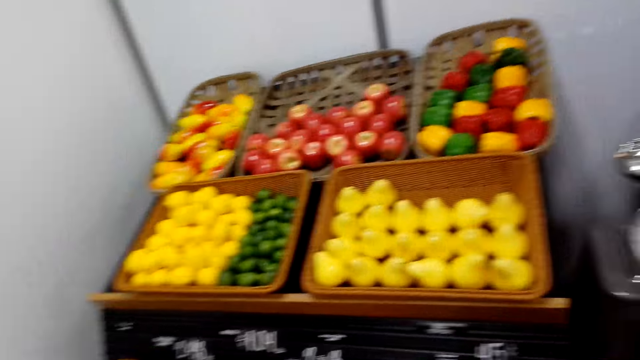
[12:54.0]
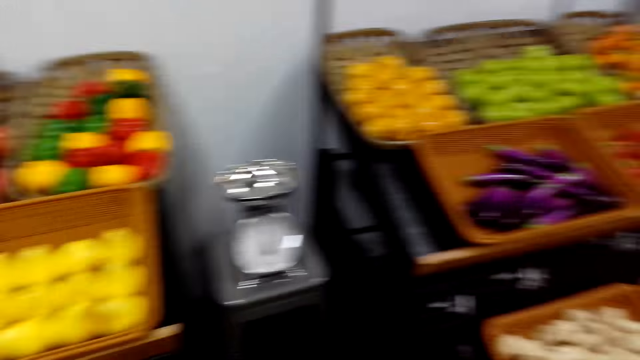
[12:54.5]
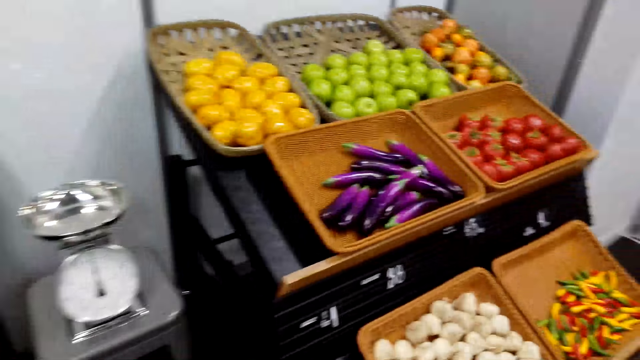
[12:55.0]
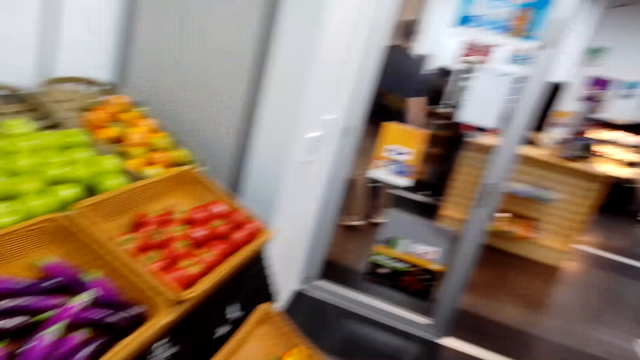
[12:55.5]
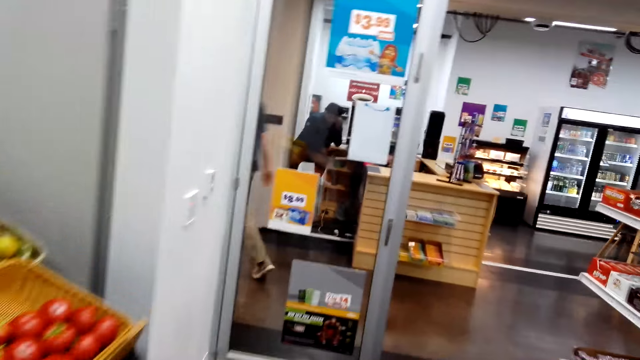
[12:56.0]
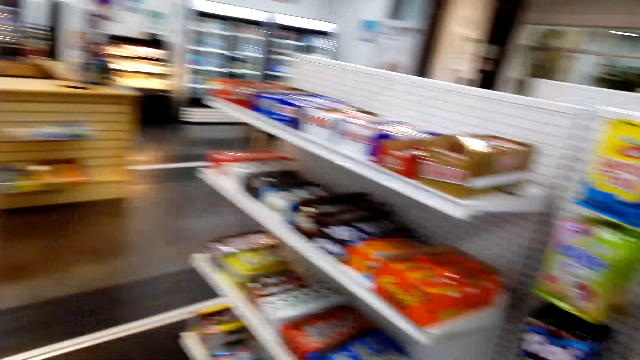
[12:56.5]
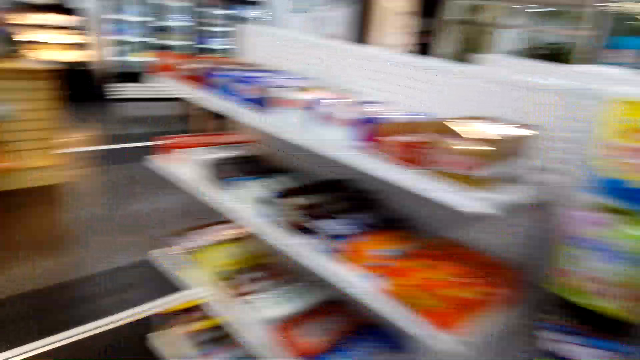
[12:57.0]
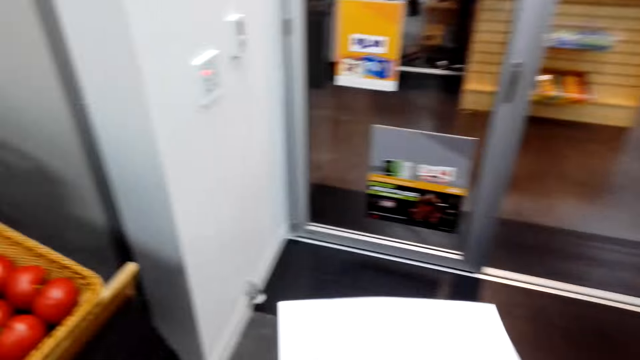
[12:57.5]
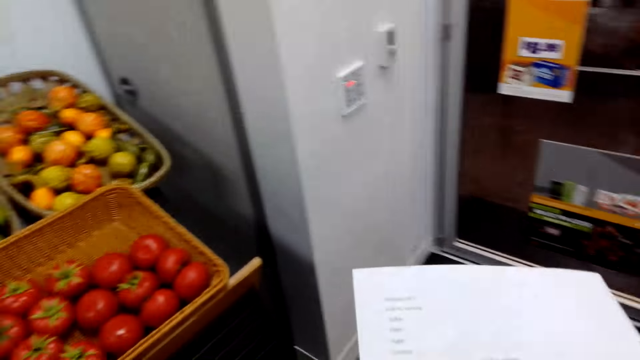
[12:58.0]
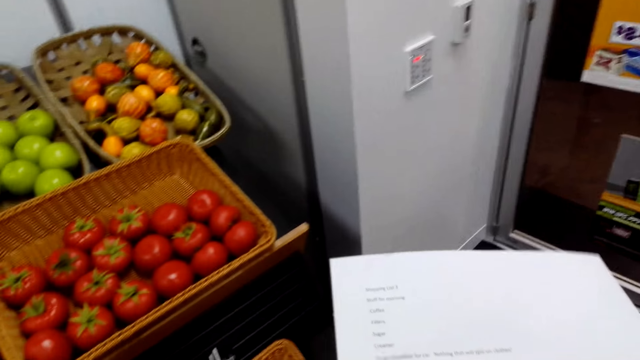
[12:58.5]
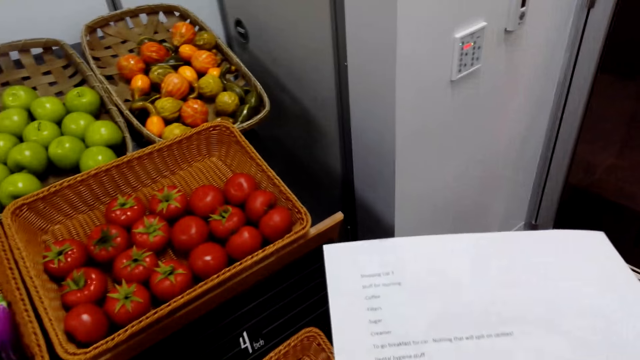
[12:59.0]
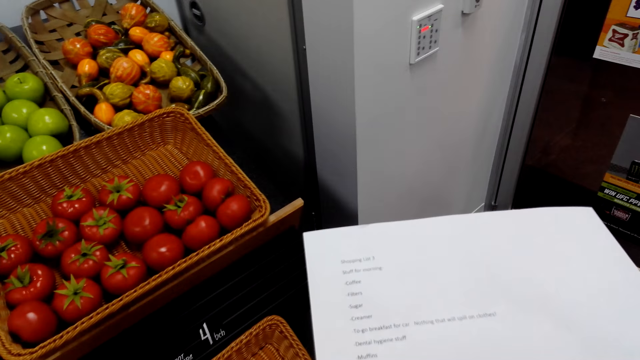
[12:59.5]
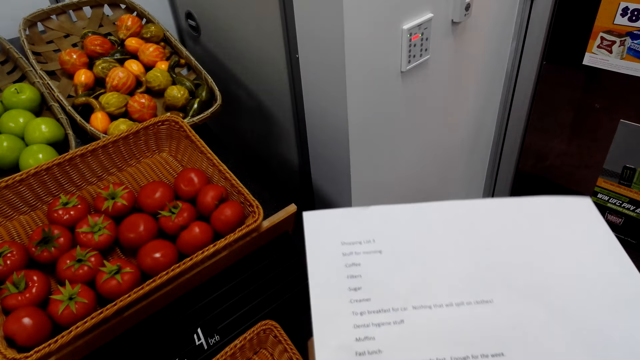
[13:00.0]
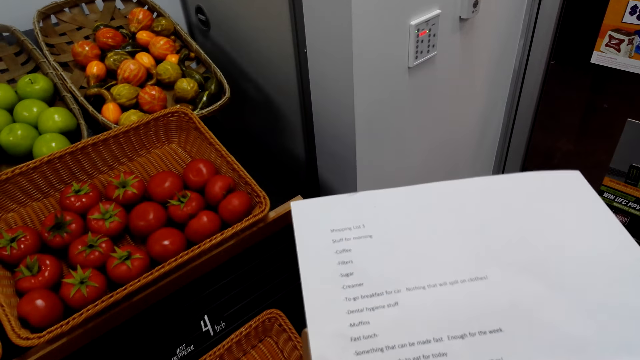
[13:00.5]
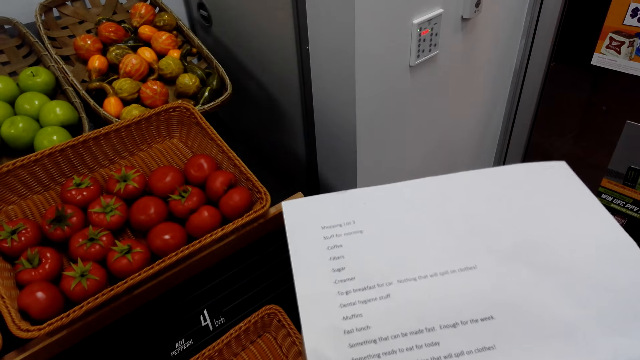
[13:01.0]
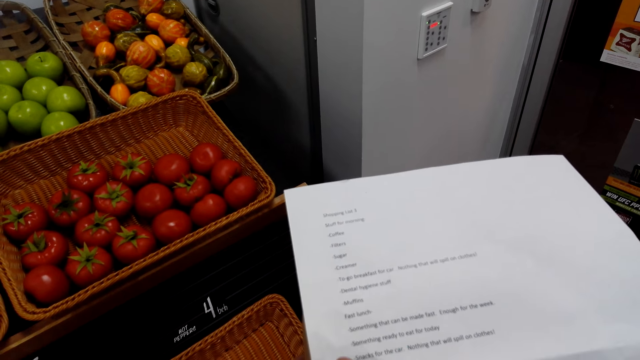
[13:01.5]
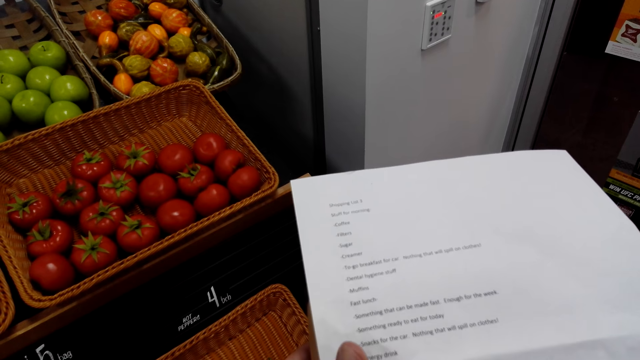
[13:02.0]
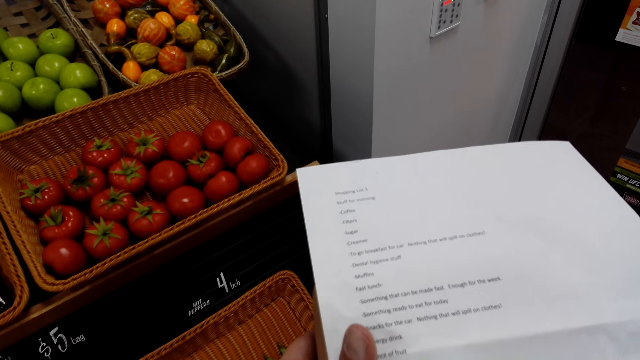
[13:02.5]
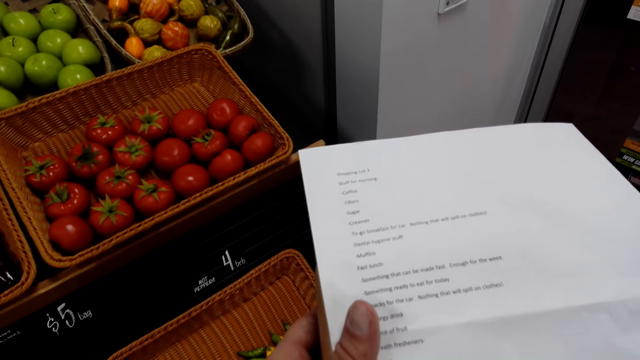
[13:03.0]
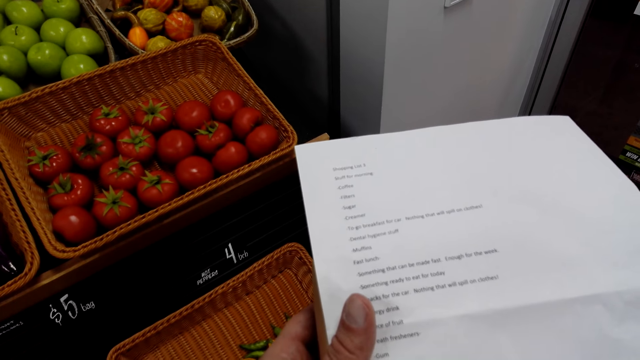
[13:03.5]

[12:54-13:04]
The camera wearer looks at fruits. They walk around the supermarket. They look at the paper.

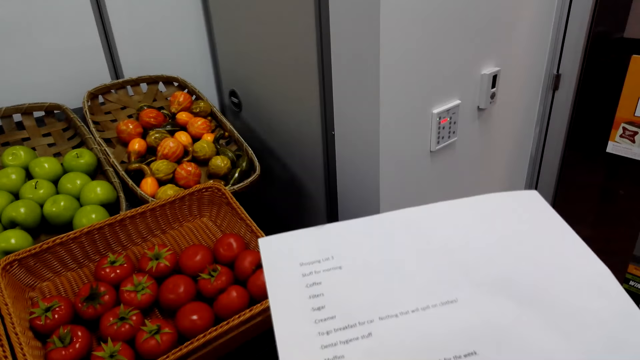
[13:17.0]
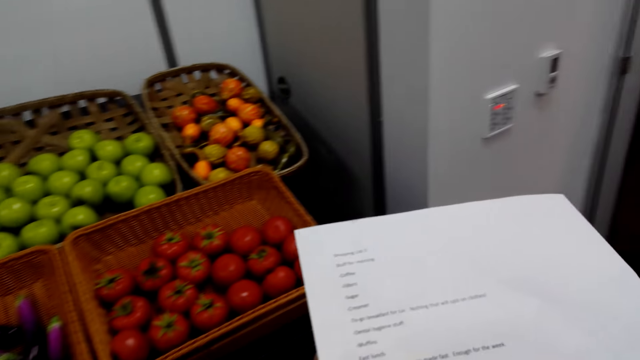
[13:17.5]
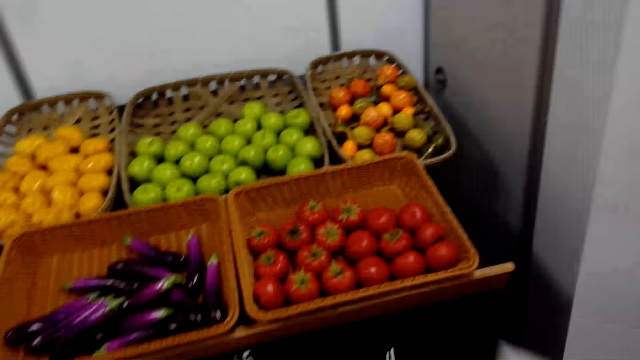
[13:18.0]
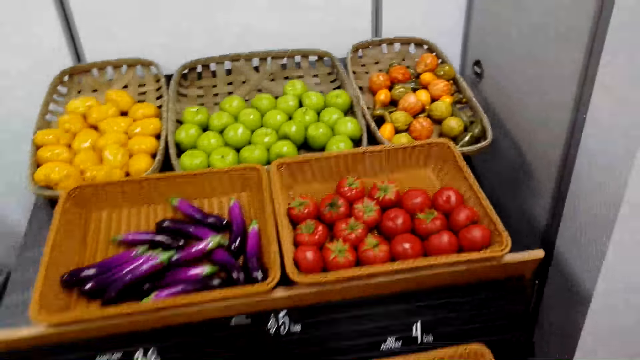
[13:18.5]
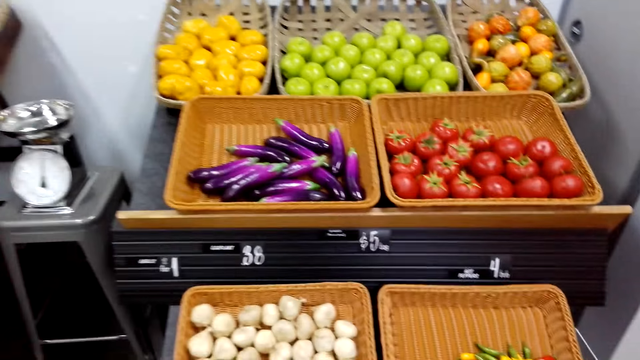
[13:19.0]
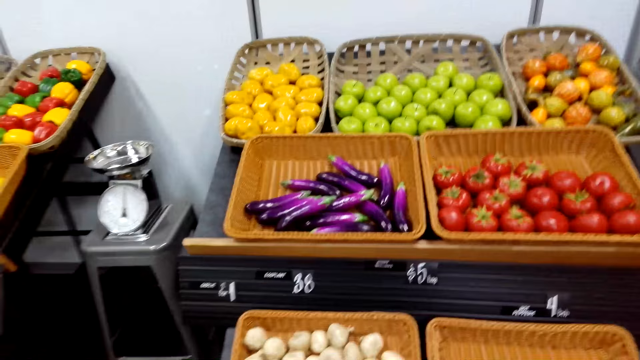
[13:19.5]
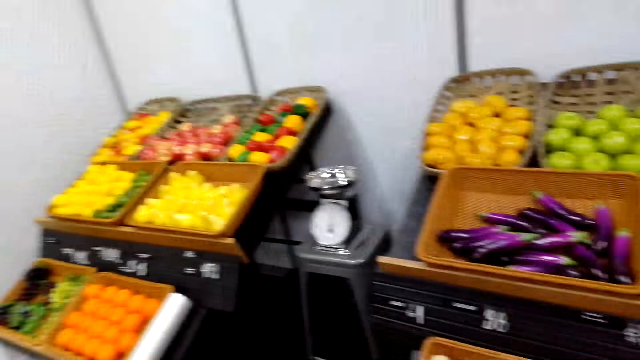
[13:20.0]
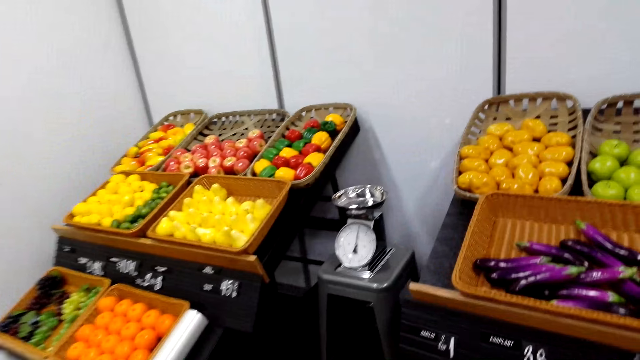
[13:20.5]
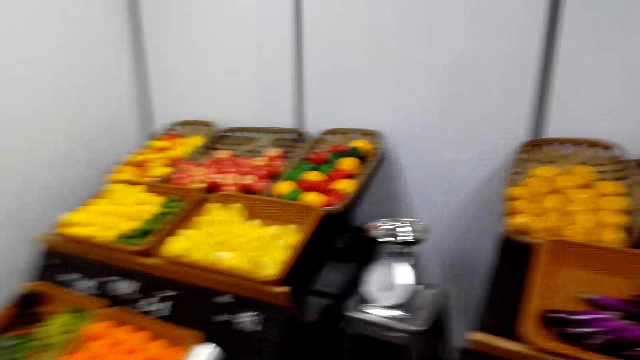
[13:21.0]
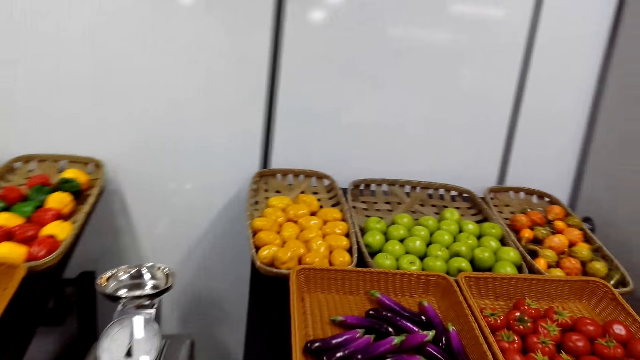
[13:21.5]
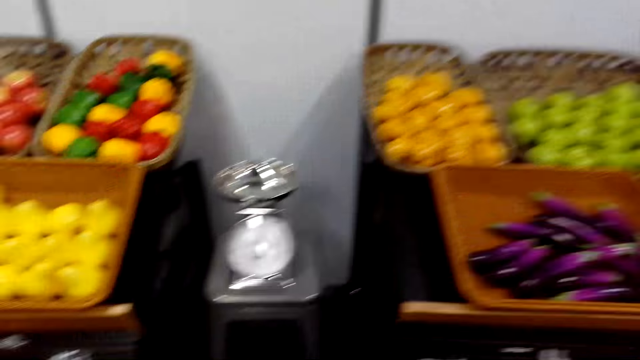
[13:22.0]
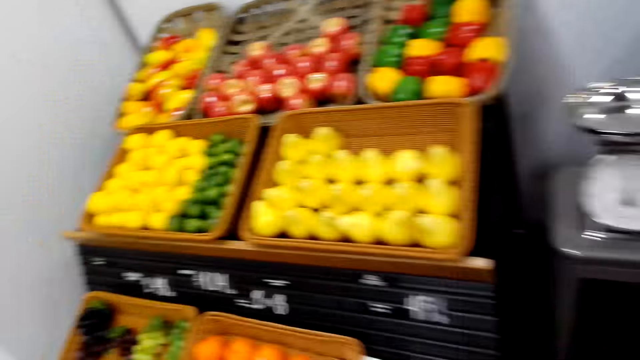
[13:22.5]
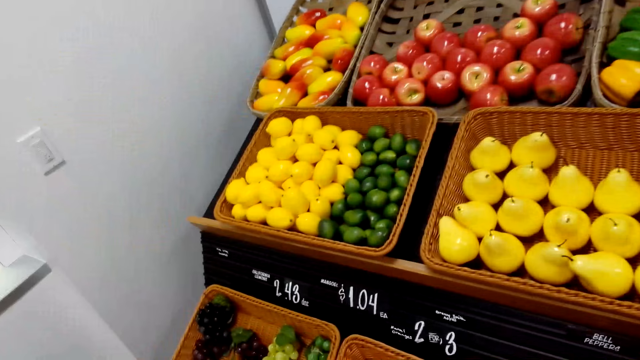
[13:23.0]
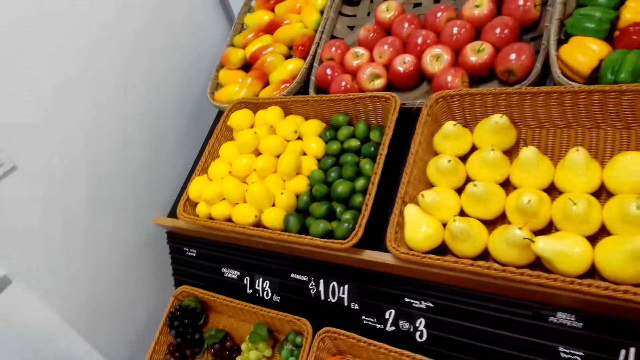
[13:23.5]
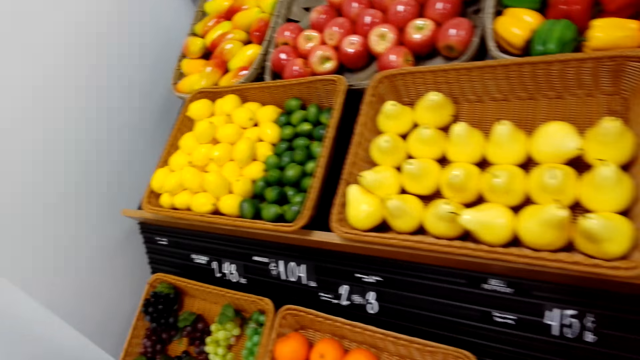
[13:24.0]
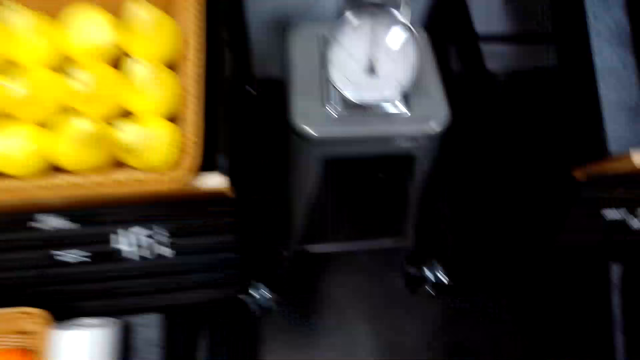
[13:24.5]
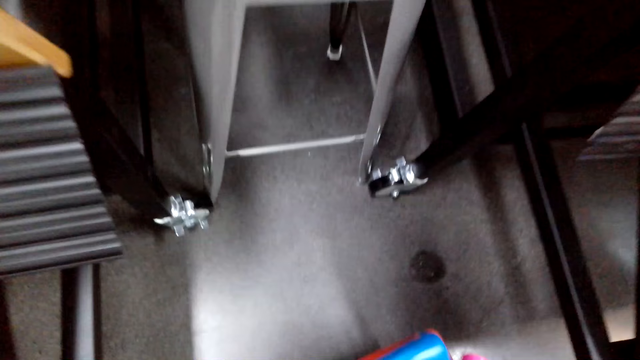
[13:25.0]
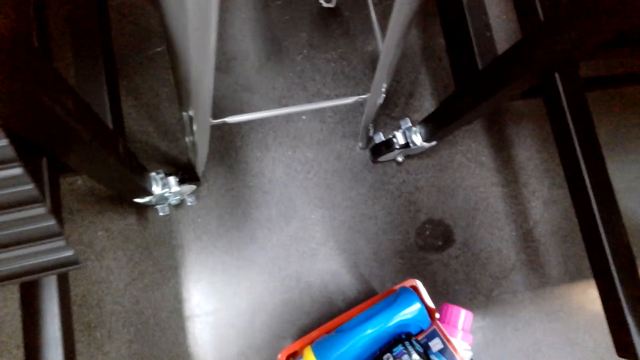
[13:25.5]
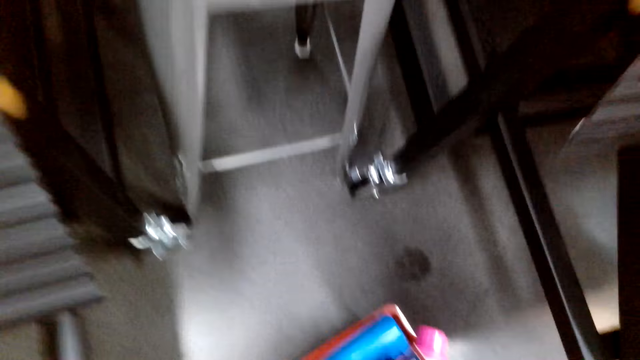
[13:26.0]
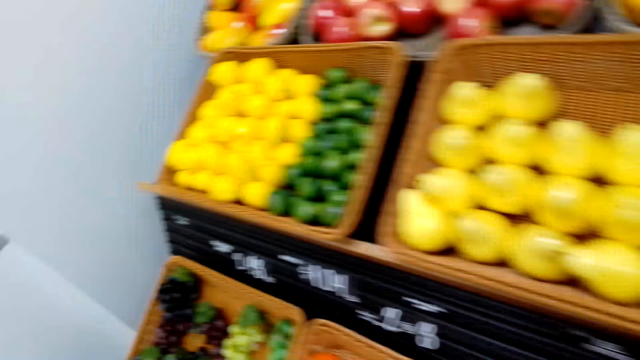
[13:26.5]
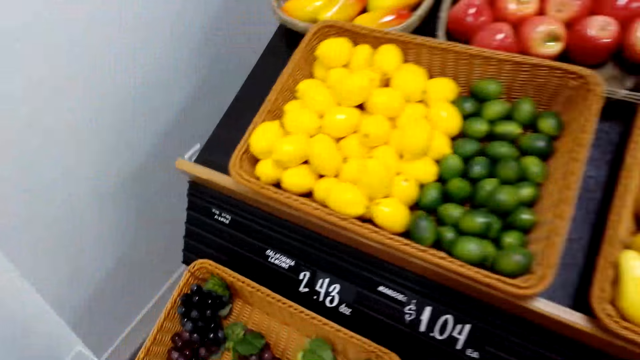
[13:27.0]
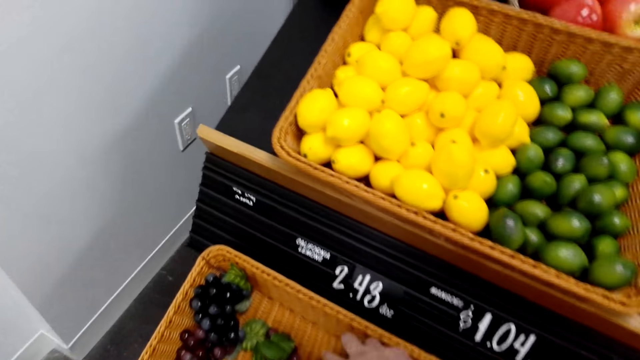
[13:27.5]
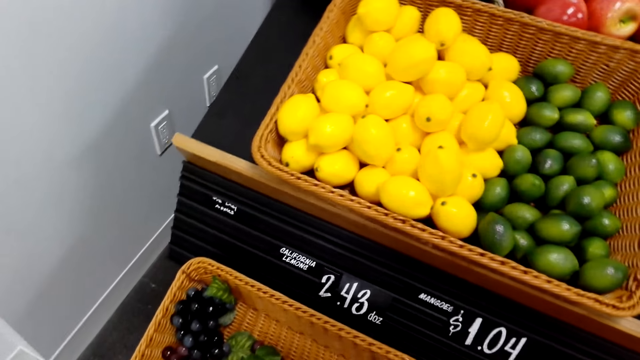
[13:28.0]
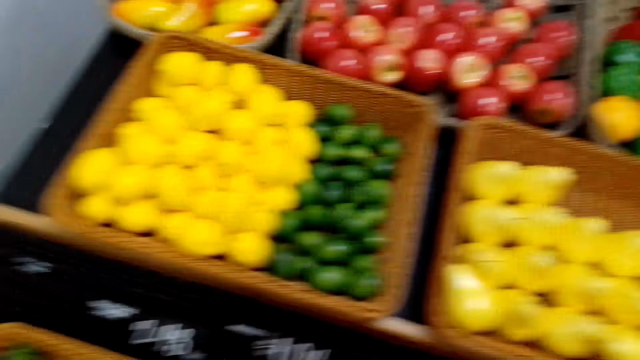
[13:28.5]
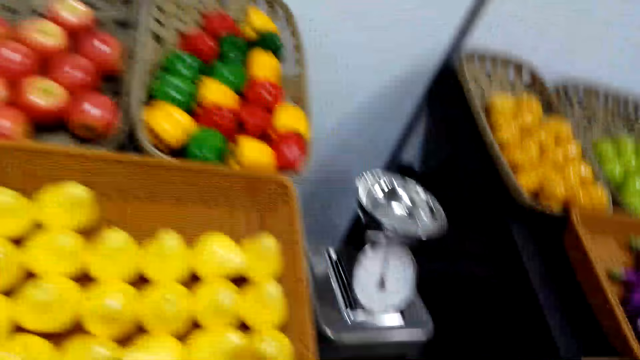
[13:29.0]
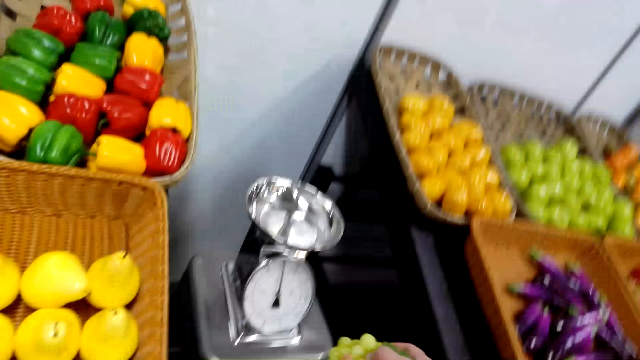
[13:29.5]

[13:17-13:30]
The camera wearer looks at fruits. They put the basket on the floor. They pick up grapes.
